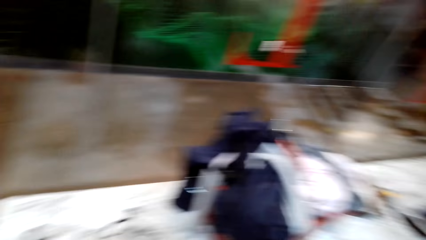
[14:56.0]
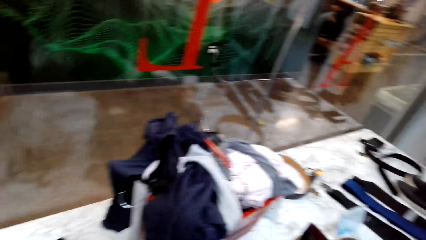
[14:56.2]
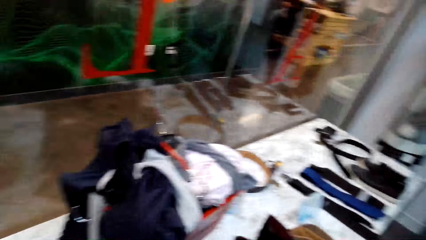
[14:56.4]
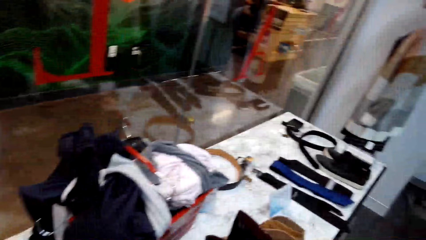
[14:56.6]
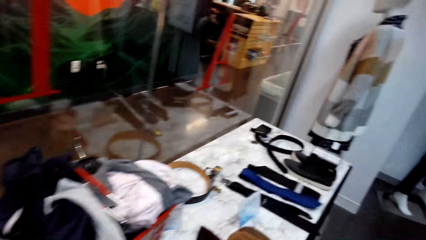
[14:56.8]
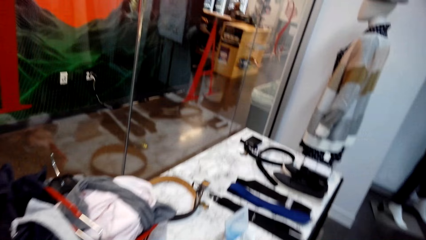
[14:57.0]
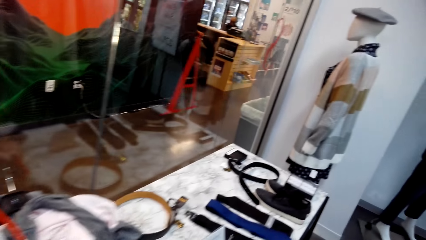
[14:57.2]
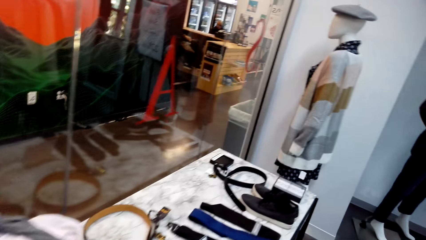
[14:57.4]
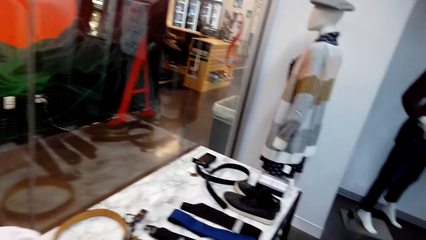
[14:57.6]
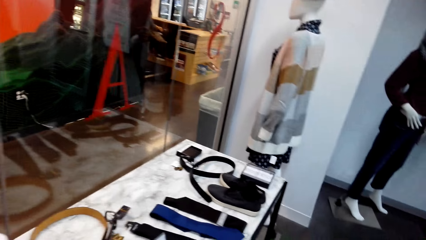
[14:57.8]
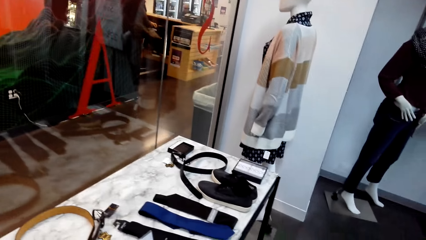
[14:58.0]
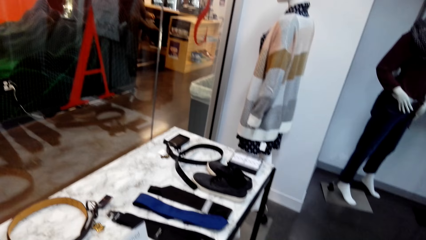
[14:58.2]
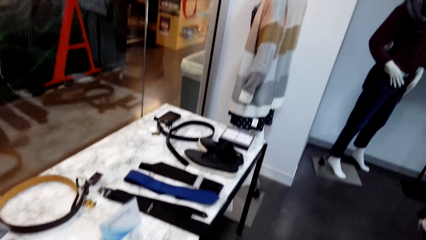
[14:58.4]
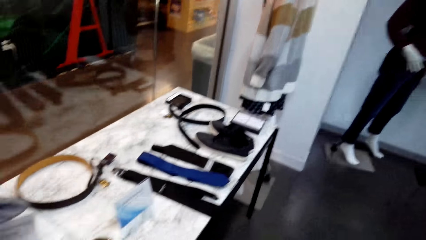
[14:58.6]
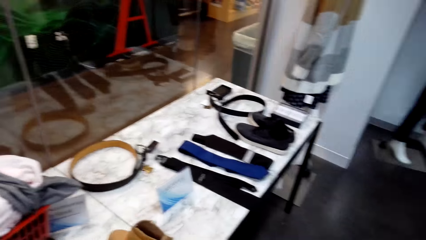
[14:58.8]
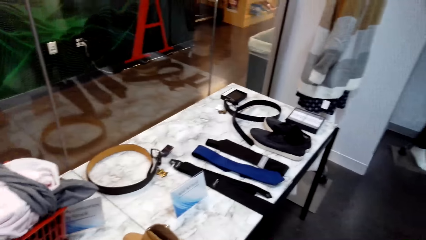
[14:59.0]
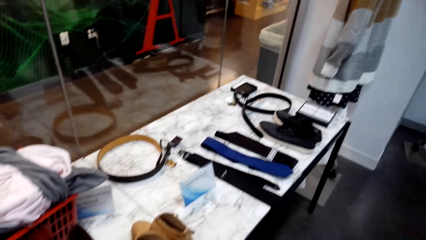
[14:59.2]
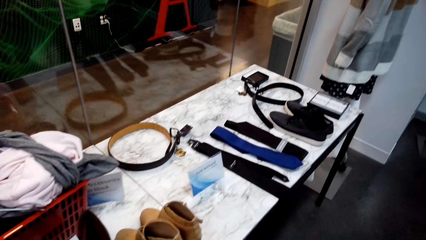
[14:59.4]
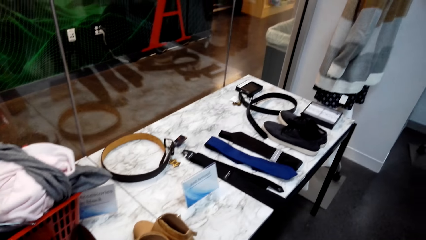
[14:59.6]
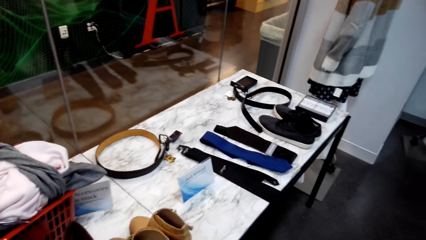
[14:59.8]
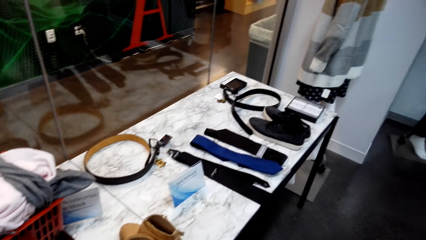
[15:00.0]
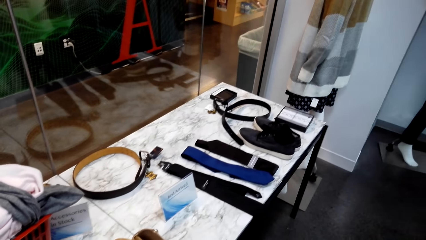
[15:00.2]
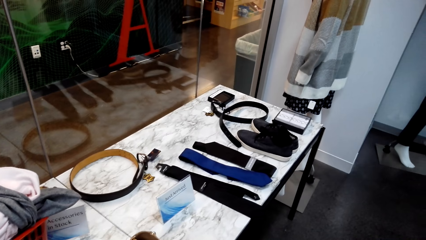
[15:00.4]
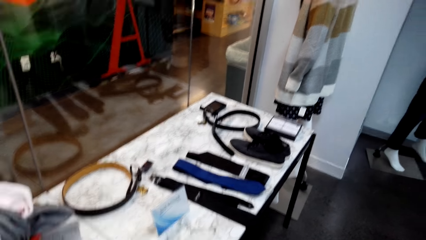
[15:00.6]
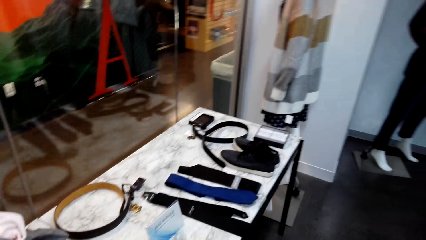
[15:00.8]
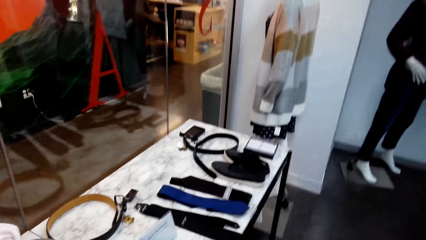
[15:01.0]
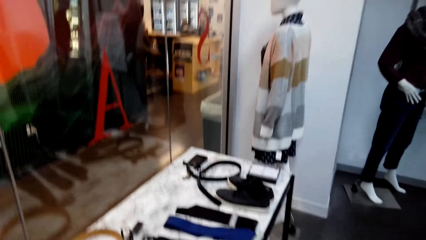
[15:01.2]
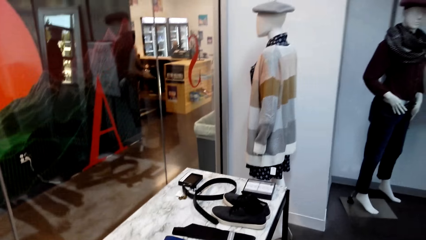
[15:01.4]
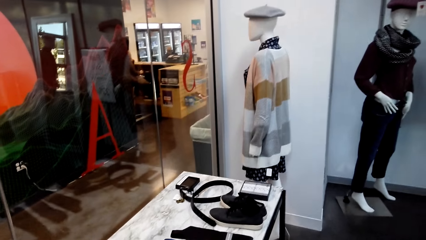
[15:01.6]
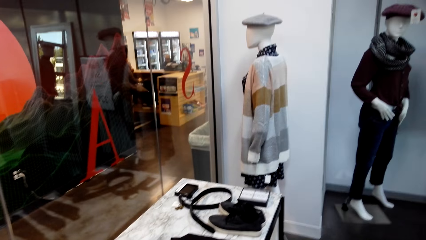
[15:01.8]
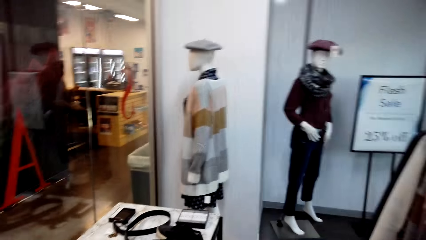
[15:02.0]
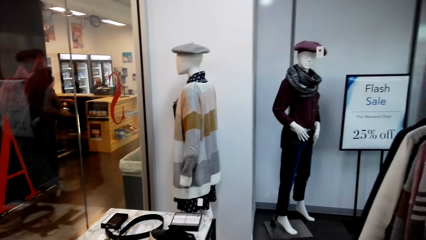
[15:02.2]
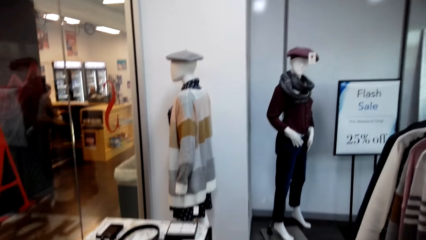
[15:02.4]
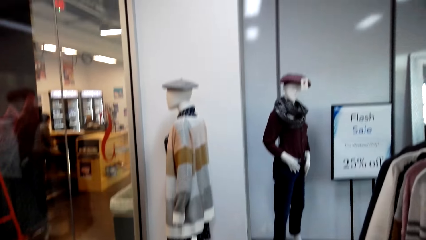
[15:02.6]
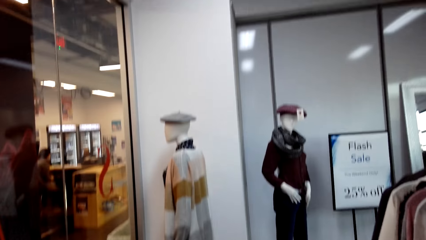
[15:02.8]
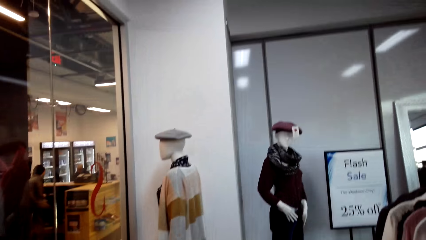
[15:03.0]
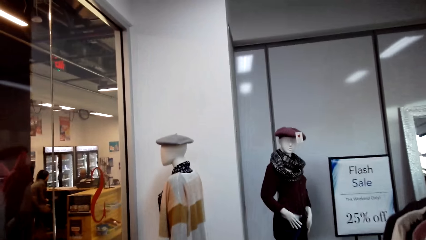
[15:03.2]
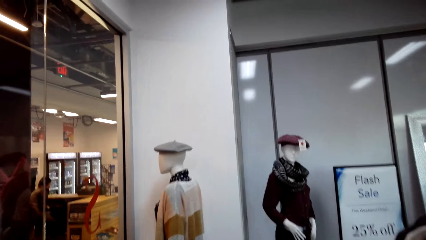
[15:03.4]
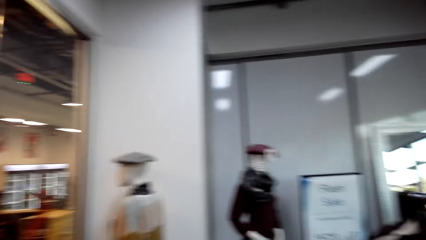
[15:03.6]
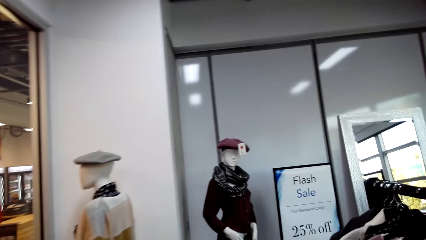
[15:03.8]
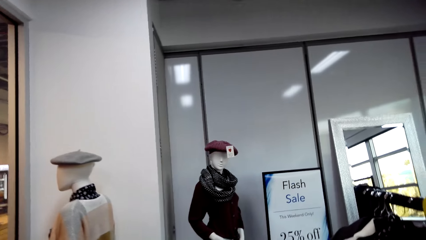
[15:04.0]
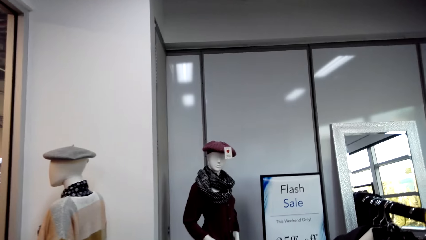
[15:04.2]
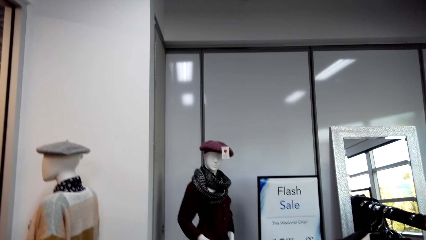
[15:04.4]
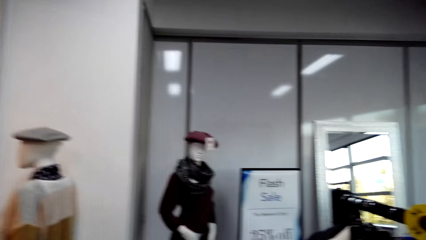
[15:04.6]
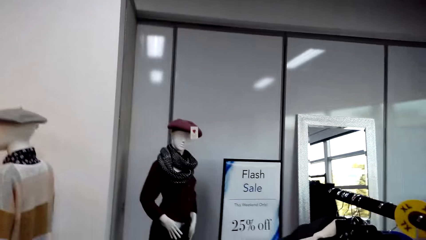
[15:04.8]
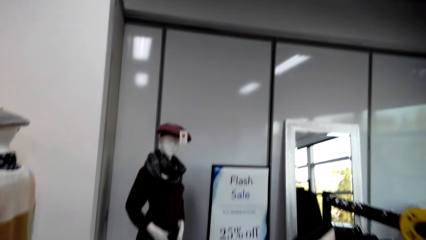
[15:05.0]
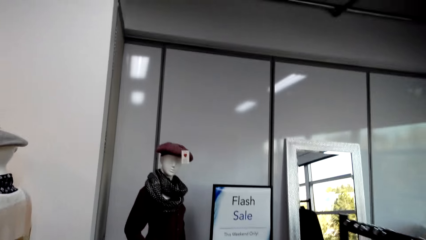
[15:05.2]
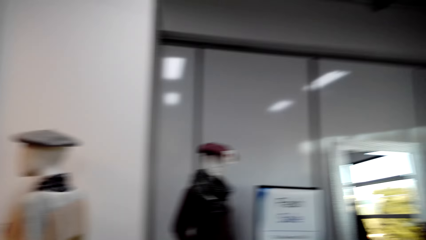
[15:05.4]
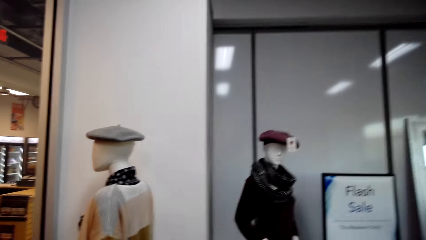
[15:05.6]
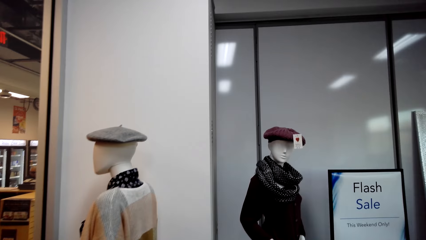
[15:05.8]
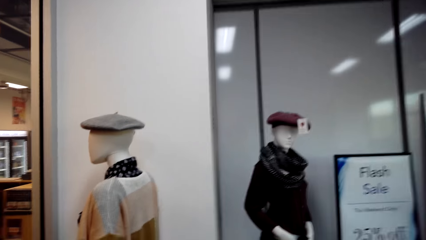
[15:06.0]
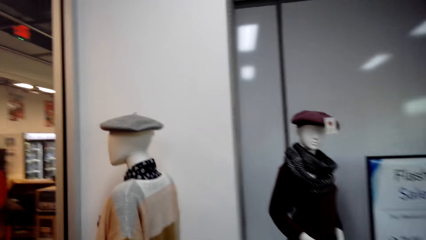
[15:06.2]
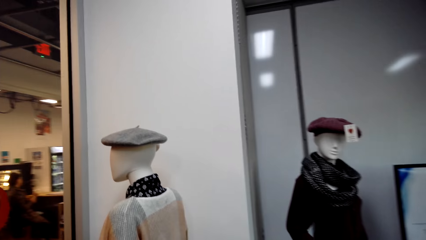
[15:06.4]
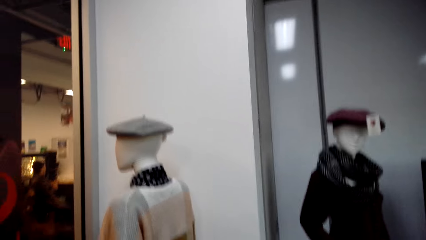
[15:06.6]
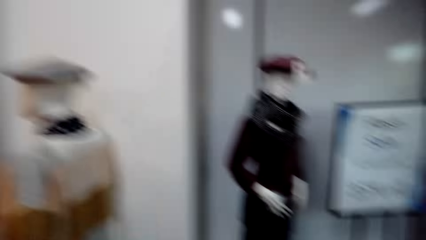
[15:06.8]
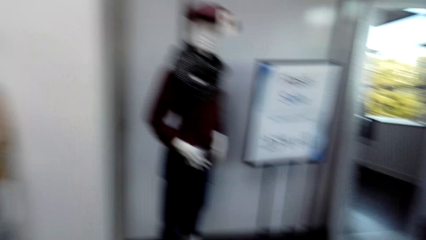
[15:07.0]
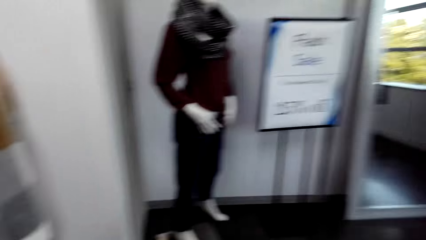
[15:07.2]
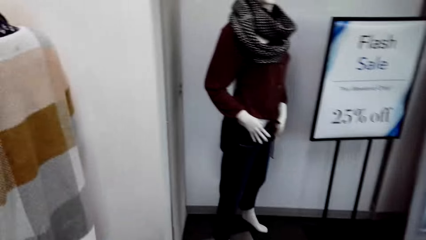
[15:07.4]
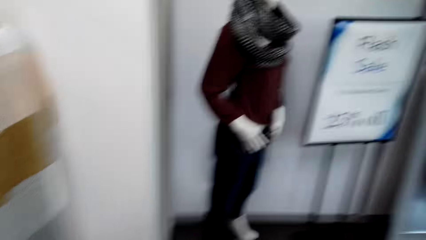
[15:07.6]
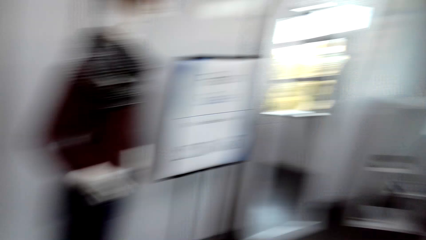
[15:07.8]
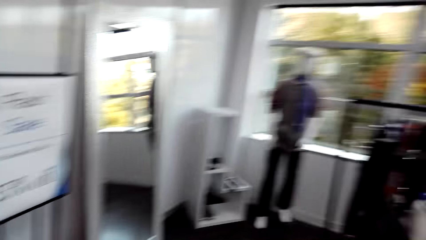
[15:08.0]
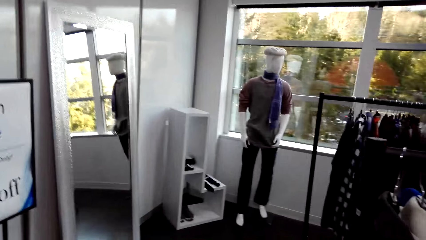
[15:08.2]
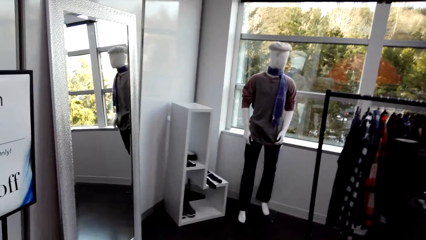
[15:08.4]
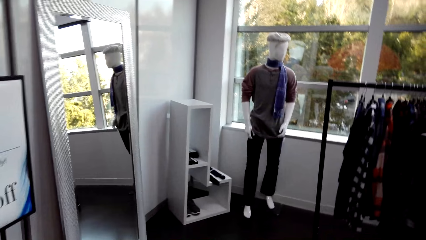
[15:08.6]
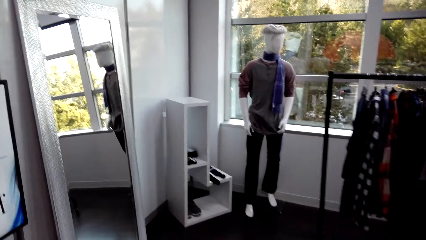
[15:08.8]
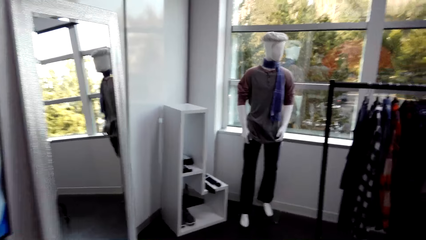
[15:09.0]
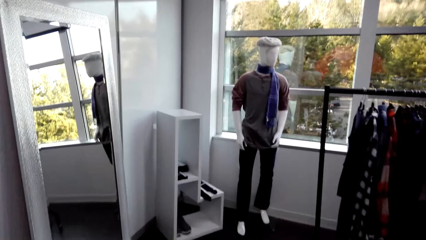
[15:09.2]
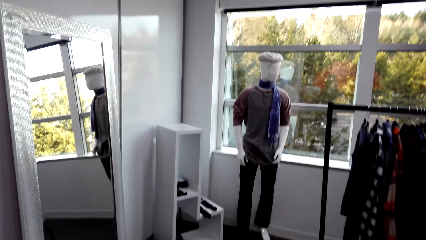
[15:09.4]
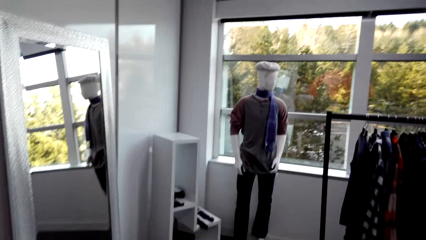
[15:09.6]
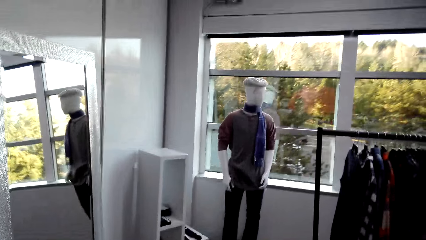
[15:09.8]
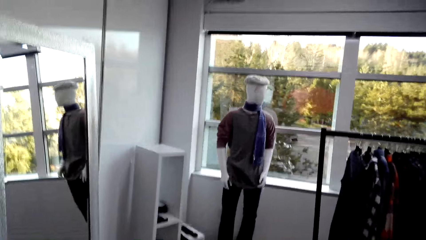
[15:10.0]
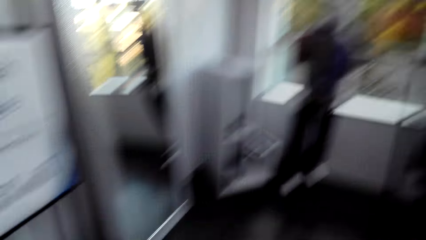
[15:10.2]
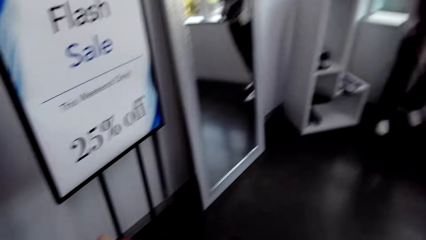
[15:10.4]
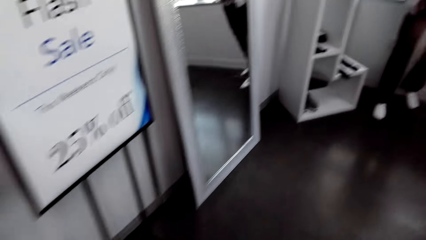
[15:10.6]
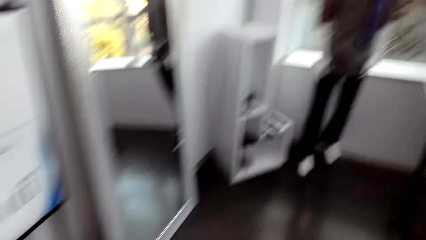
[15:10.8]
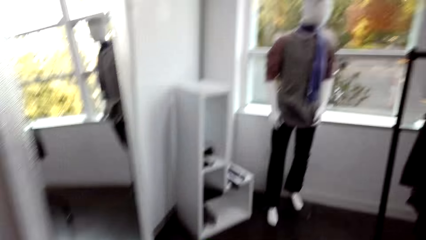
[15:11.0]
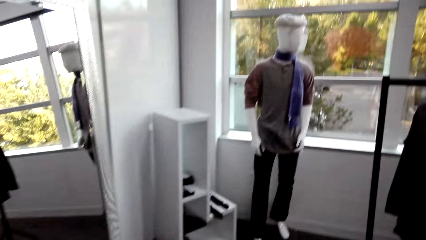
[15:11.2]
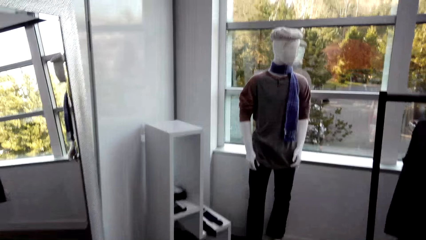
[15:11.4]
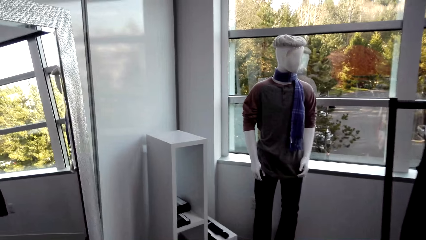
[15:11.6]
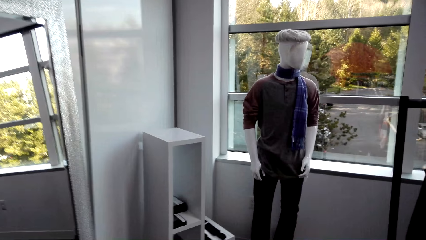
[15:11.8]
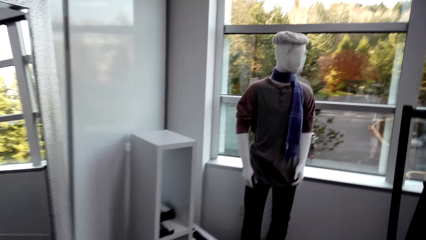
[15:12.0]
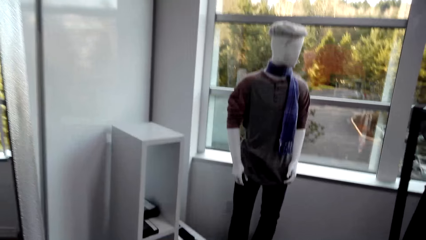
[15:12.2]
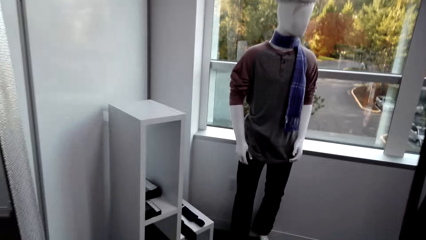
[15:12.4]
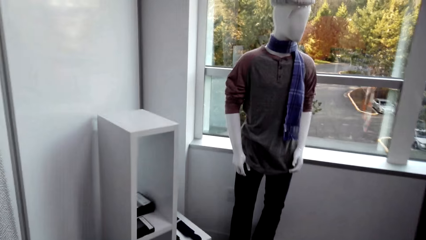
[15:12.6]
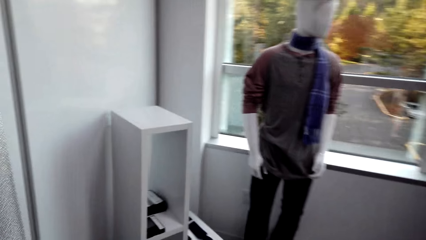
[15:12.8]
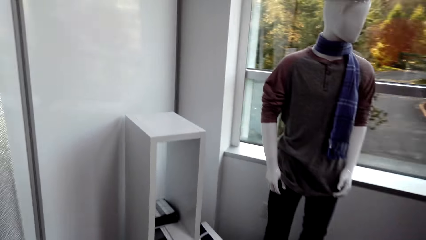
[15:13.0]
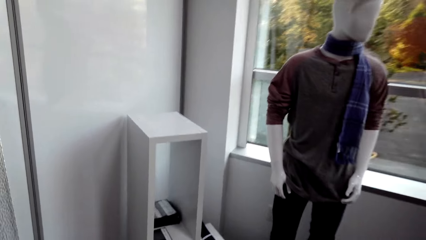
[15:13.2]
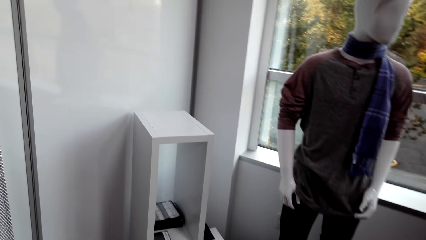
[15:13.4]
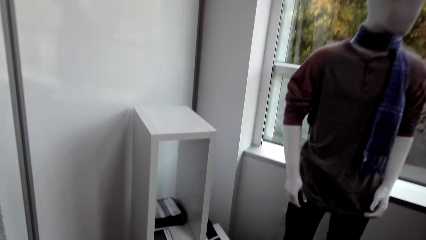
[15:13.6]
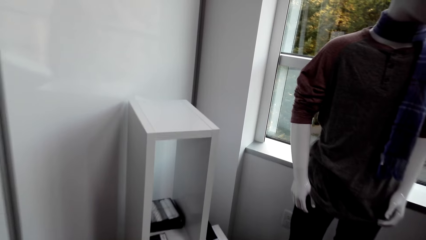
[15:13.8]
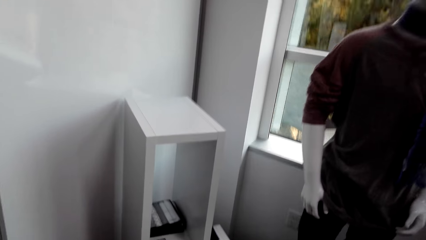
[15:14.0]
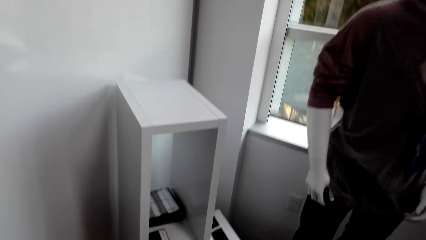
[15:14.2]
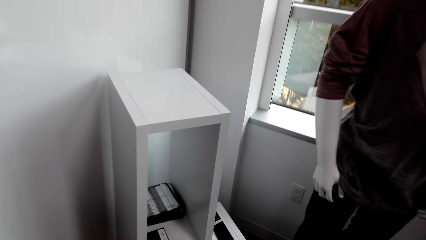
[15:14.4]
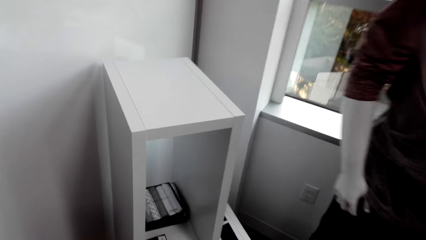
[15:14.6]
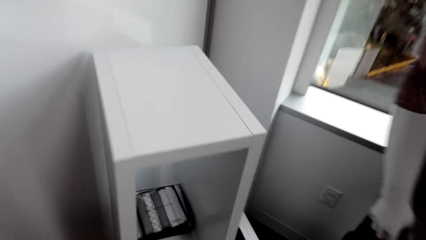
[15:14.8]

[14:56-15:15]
The camera wearer looks around the clothes store. They move in the clothes shop. They walk in the clothes shop.
